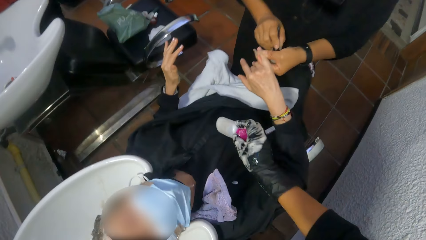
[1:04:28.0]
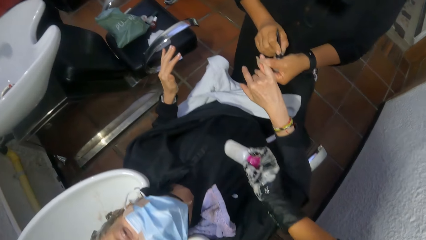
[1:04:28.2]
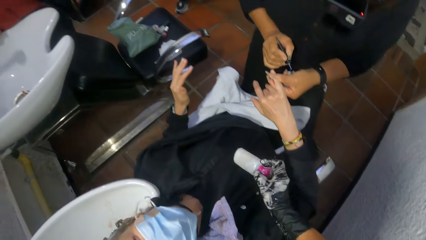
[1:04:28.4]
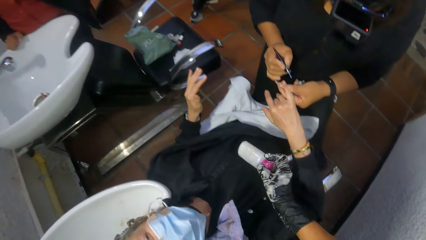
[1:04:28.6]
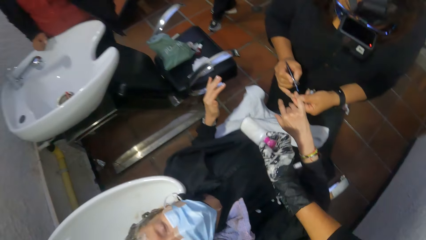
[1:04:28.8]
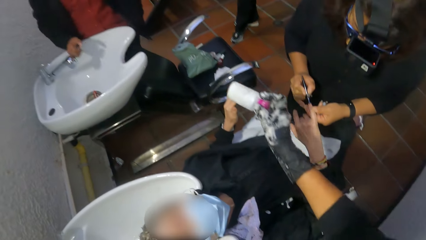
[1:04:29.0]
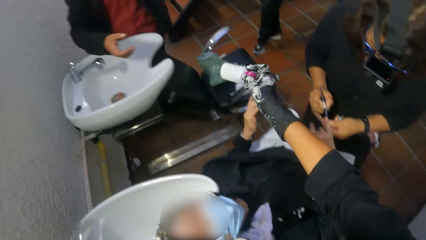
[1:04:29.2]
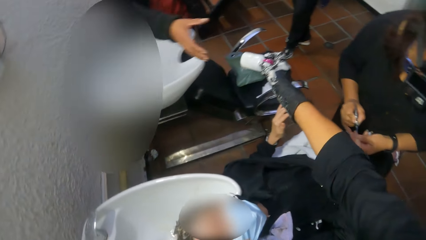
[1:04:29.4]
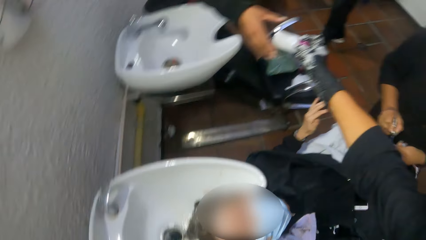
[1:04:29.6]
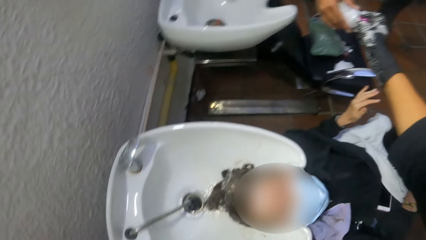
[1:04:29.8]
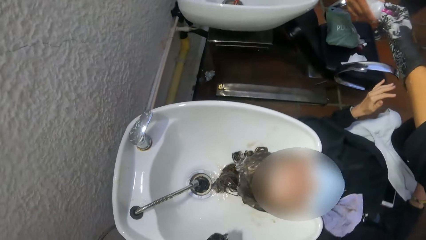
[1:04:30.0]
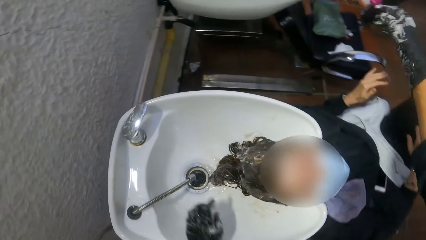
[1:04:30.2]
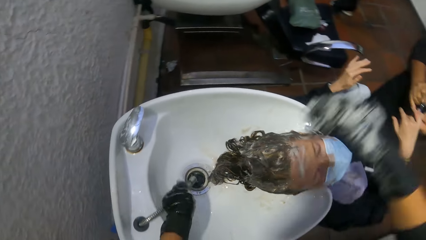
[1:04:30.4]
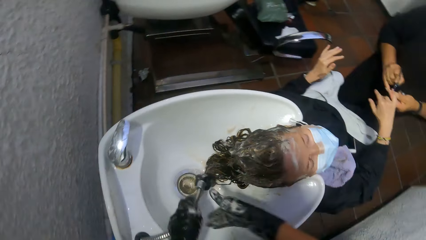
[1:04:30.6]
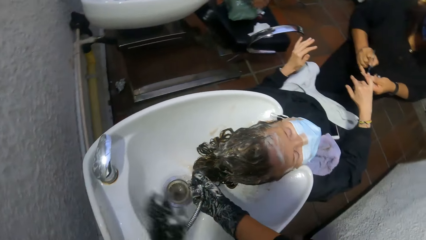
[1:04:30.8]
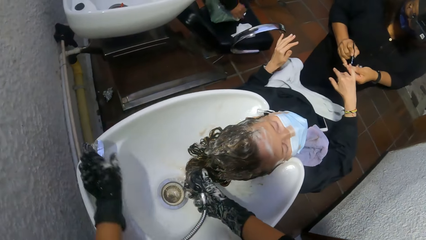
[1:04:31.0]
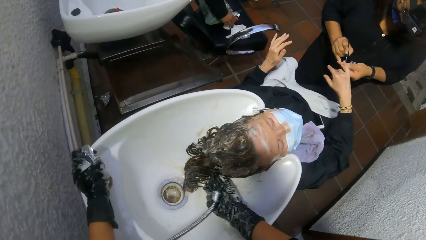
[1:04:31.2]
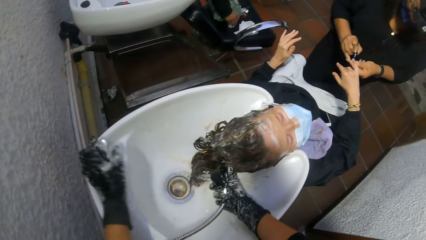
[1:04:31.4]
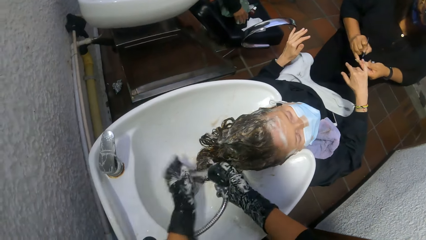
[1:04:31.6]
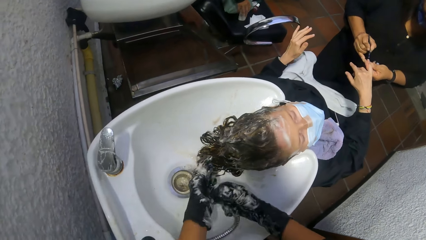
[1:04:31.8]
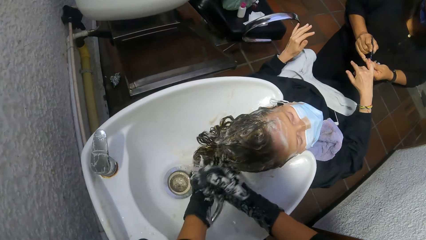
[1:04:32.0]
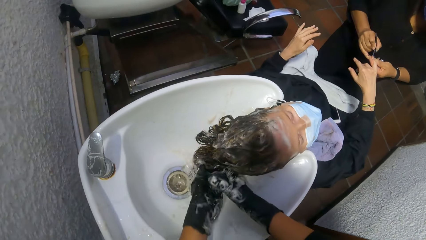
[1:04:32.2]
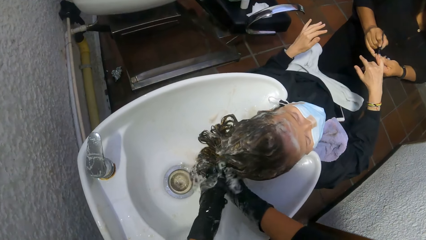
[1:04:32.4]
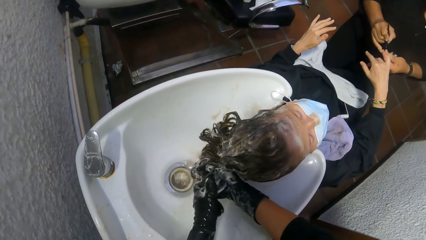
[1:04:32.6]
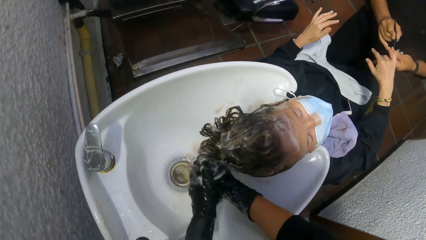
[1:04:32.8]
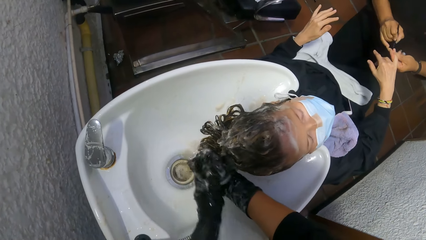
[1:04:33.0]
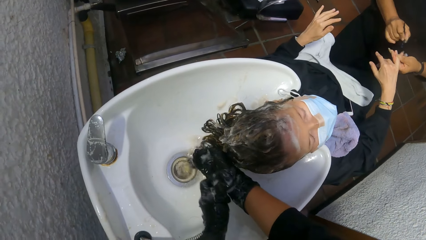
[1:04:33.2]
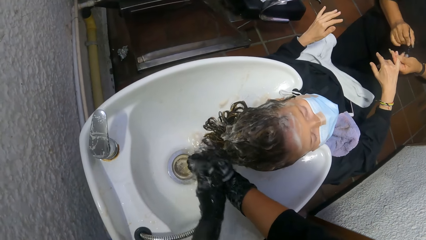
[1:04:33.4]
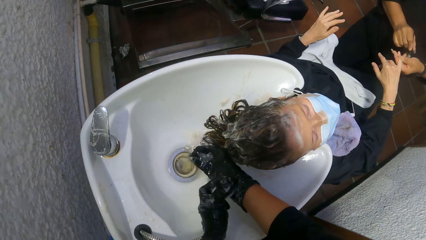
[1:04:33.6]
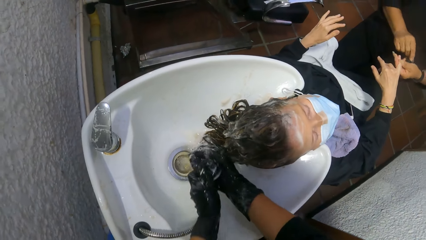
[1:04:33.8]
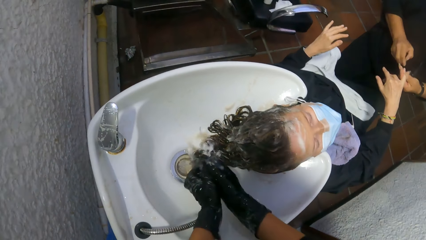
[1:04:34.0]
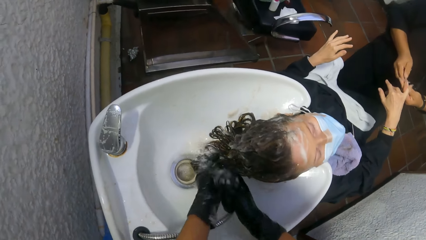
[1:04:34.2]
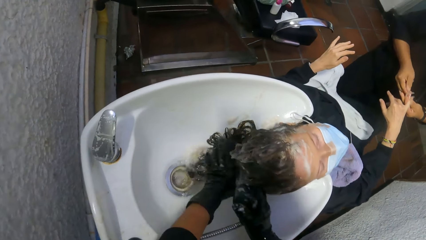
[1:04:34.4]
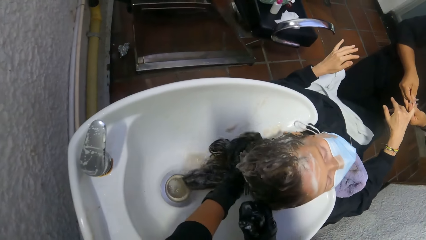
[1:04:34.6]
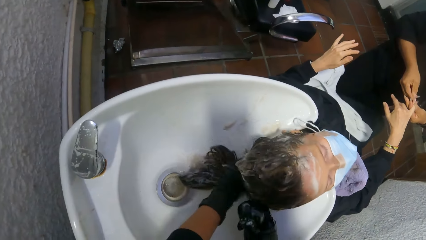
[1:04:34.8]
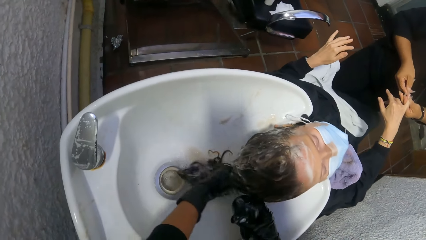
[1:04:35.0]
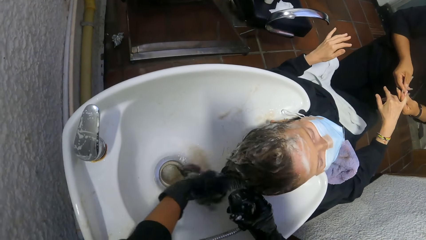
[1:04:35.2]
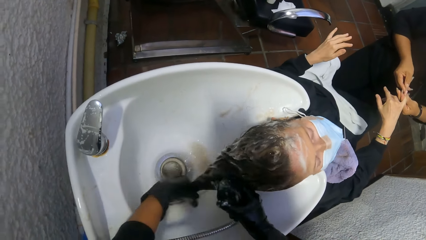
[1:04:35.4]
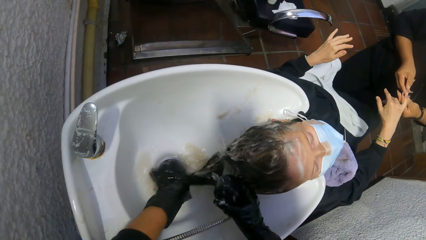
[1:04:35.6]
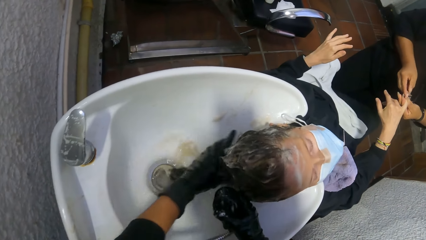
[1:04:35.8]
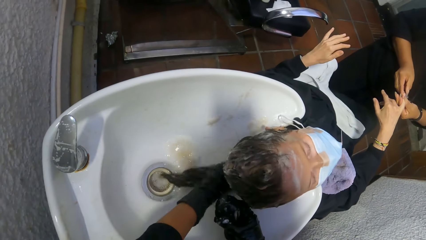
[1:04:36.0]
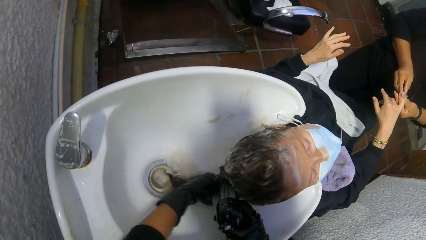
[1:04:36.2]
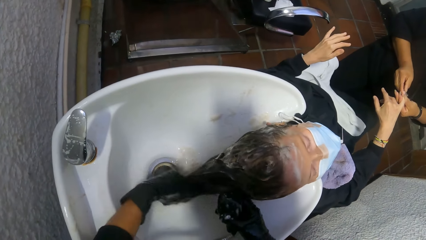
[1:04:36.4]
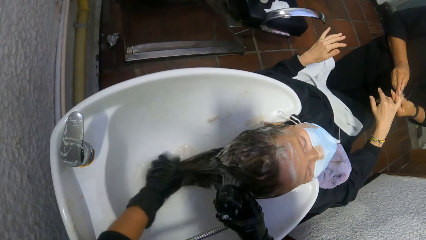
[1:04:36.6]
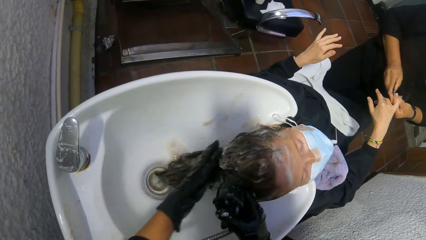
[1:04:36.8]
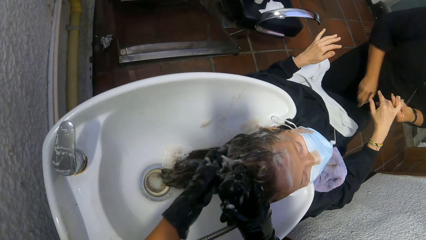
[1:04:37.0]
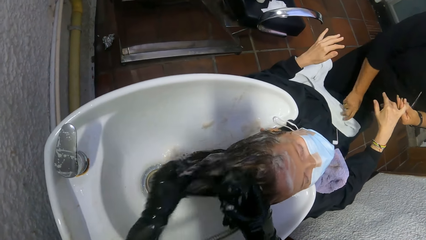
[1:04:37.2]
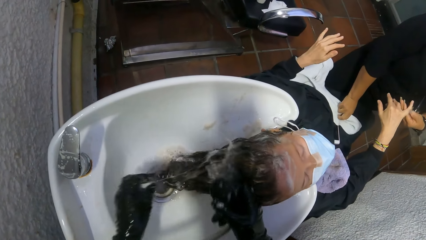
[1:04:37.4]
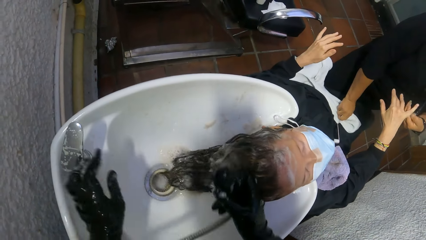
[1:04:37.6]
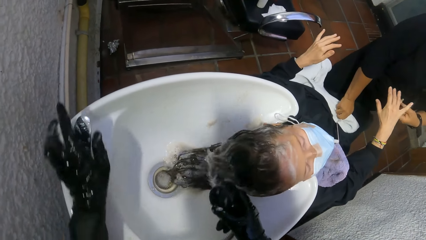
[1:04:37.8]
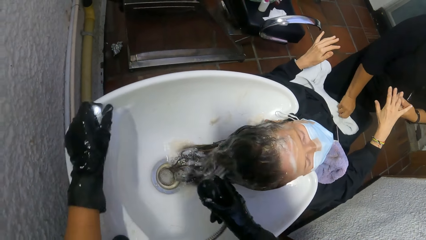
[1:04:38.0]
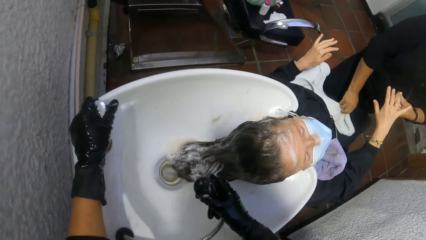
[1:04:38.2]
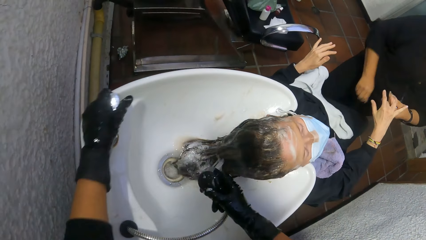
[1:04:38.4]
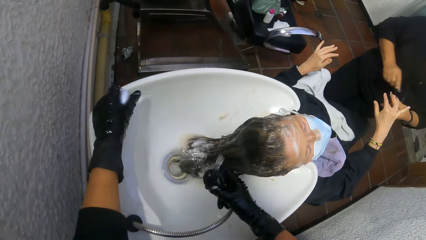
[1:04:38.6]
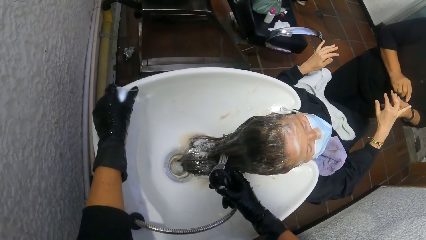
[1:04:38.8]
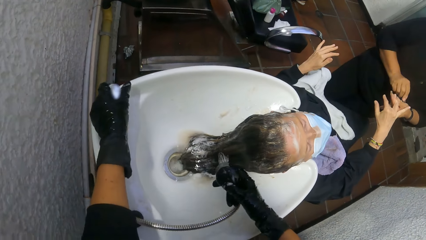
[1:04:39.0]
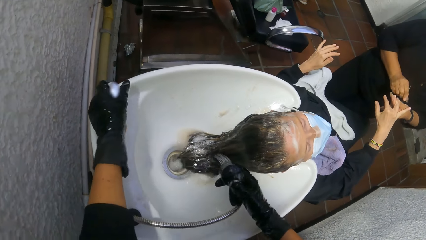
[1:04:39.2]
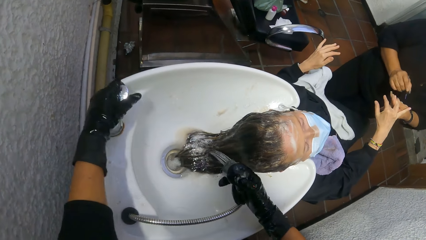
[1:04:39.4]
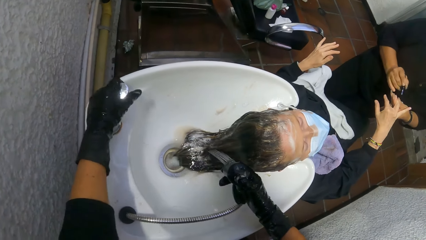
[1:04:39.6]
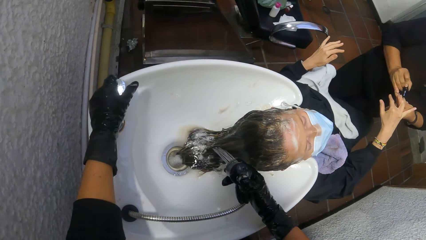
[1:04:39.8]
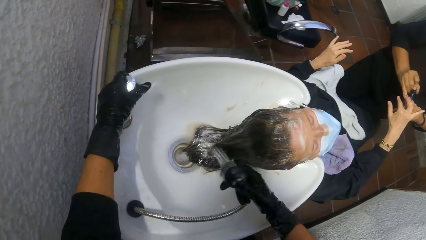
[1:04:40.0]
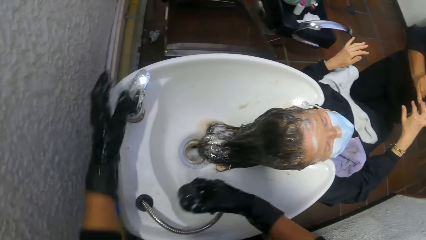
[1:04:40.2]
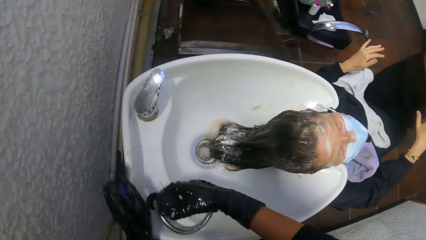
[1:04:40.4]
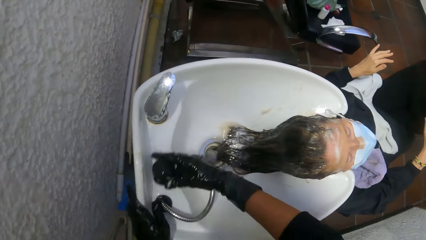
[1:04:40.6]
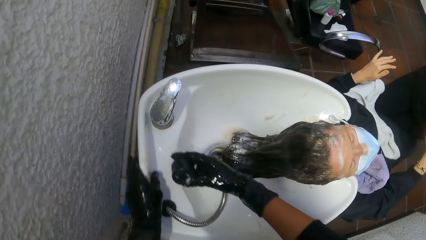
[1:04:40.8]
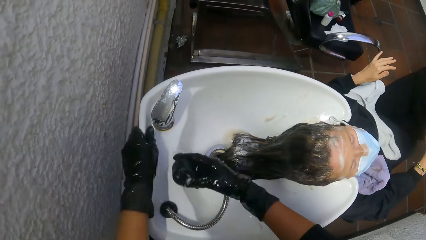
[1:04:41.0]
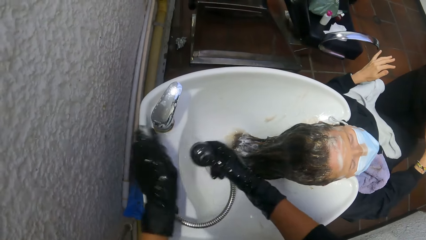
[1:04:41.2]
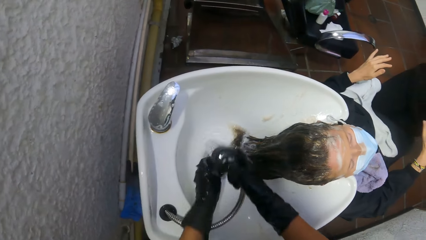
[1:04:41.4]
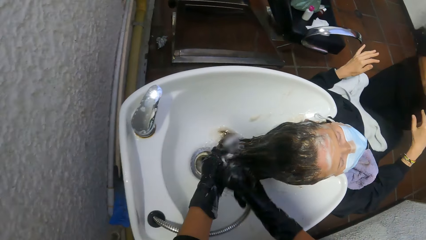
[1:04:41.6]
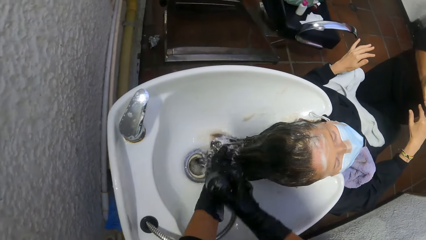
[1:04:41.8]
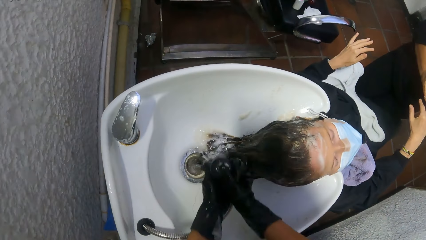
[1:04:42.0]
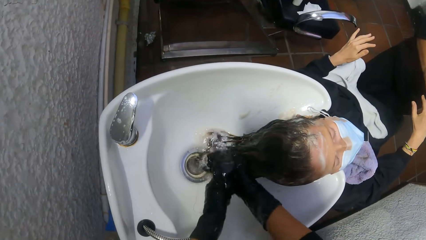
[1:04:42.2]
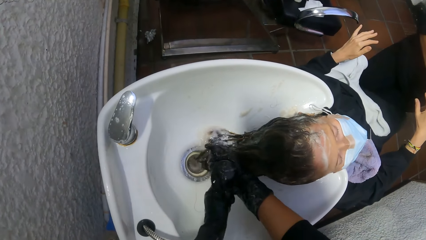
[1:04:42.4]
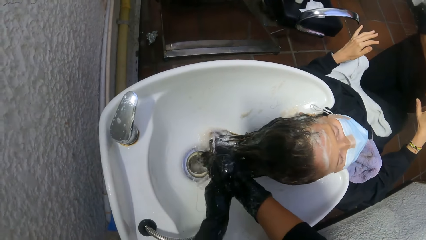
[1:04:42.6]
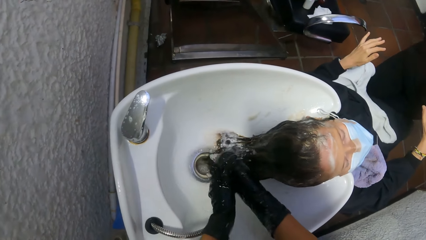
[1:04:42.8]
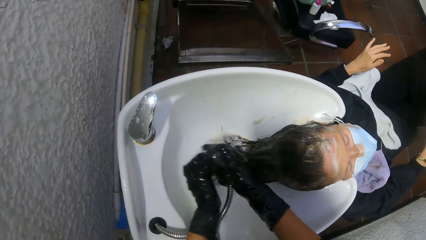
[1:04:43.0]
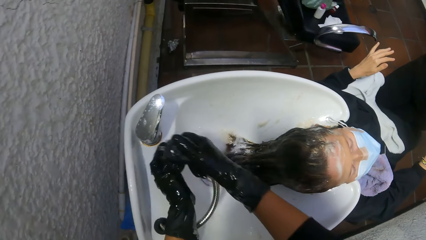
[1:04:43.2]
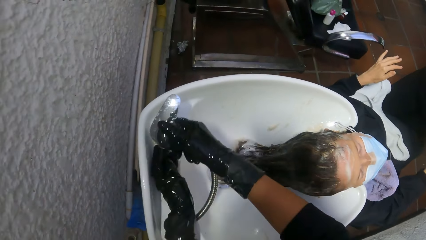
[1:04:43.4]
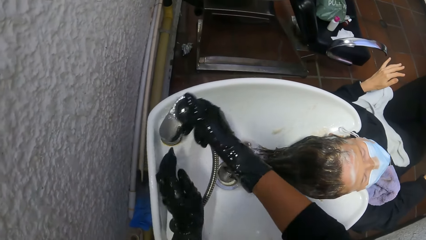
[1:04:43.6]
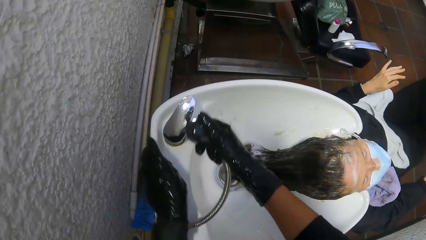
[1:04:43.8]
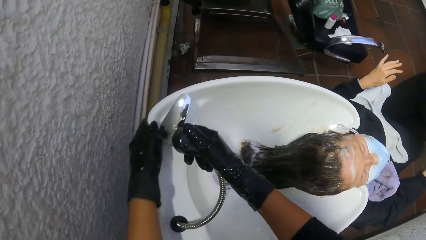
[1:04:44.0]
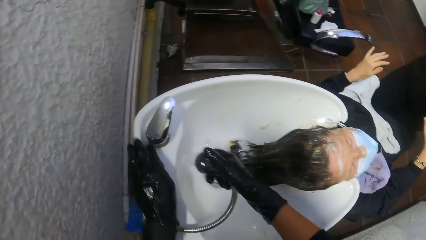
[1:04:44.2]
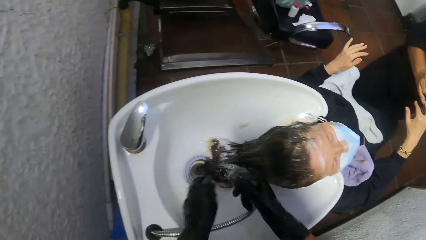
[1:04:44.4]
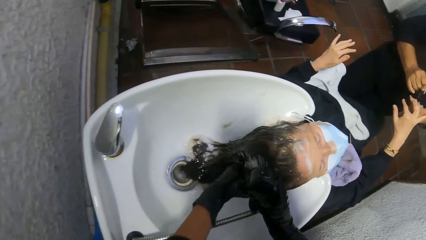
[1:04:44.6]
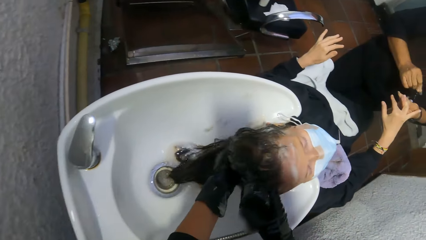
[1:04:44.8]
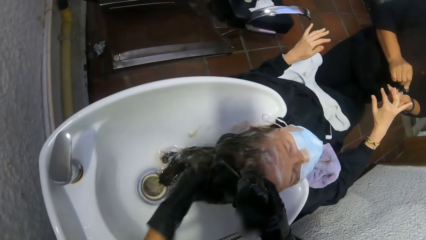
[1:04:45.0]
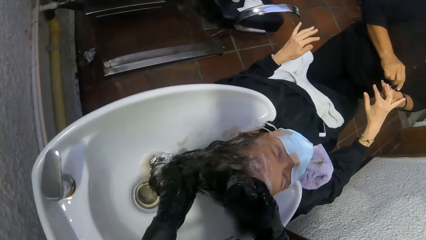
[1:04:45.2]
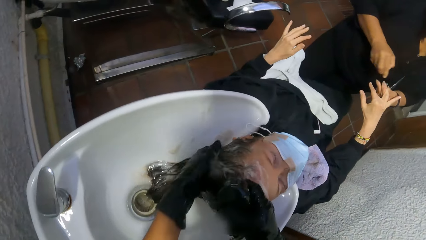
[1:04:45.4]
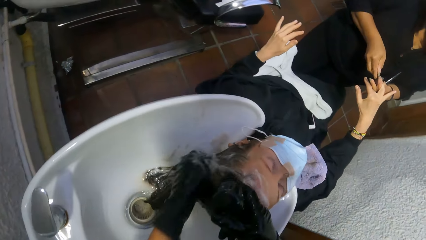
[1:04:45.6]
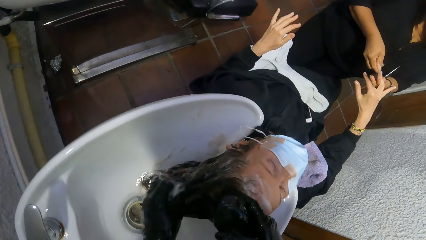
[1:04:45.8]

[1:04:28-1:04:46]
The camera wearer passes the shampoo to a man's right hand with her right hand. She picks up the shampoo station hose with her left hand. She passes the hose from her left hand to her right hand. She turns on the water at the shampoo station with her left hand. She rinses her left hand with the hose in her right hand. She passes the hose from her right hand to her left hand. She rinses her right hand with the hose in her left hand. She passes the hose from her left hand to her right hand. She rinses a woman's hair with the hose in her right hand. She rinses the woman's hair with her left hand. She turns on the water at the shampoo station with her left hand. She rinses the shampoo station basin with the hose in her right hand. She rinses the shampoo station basin with her left hand. She rinses her left hand with the hose in her right hand. She passes the hose from her right hand to her left hand. She rinses her right hand with the hose in her left hand. She passes the hose from her left hand to her right hand. She rinses the shampoo station basin with the hose in her right hand. She rinses the shampoo station basin with her left hand. She rinses the woman's hair with her left hand. She rinses the woman's hair with the hose in her right hand.
